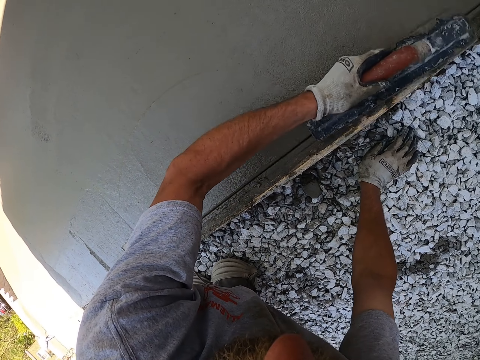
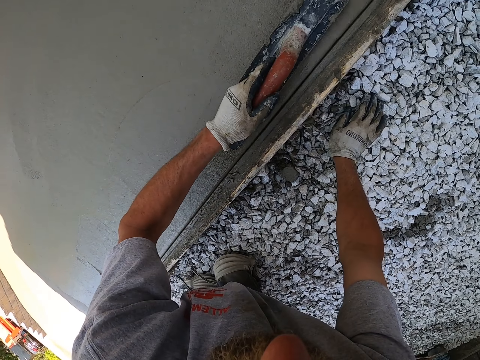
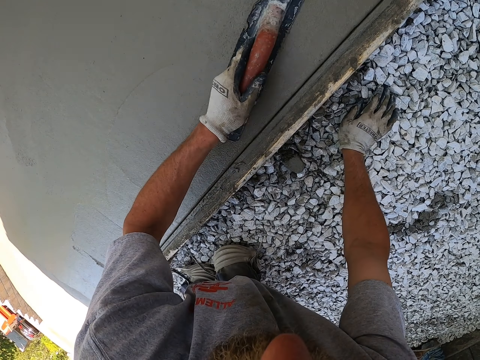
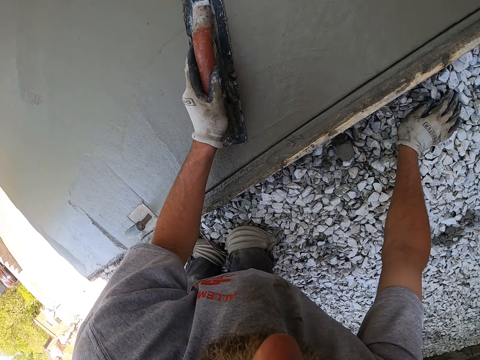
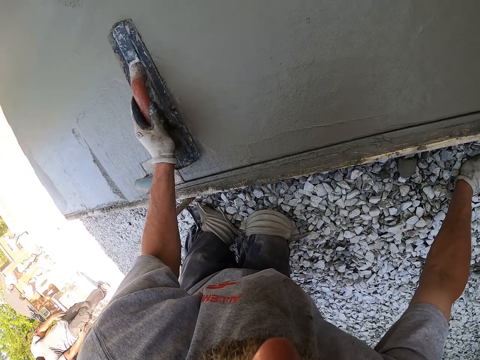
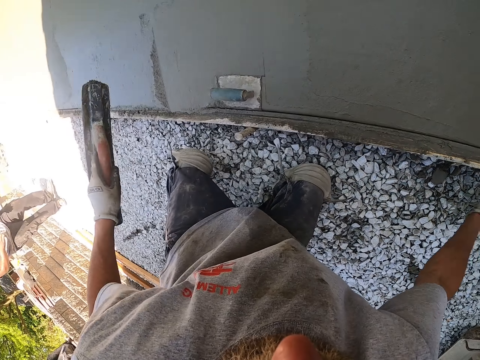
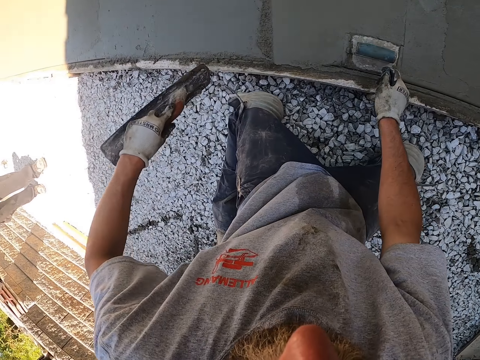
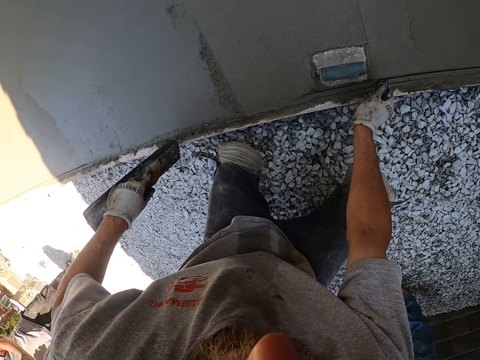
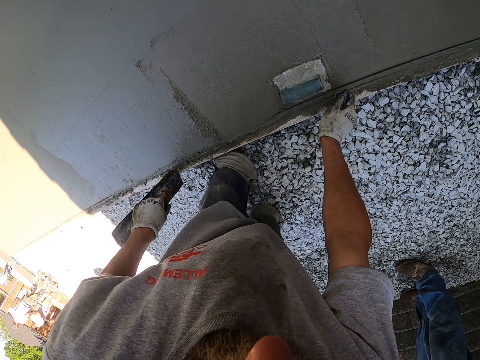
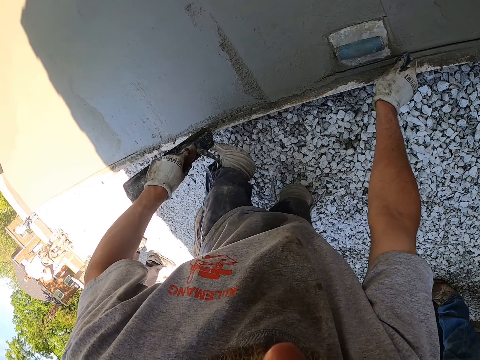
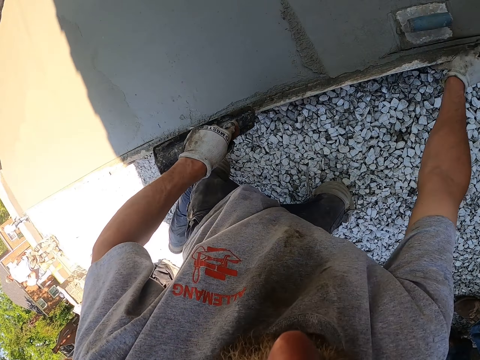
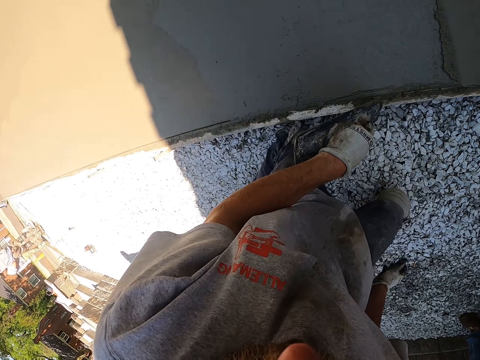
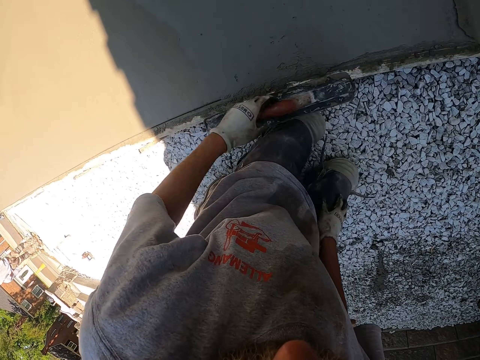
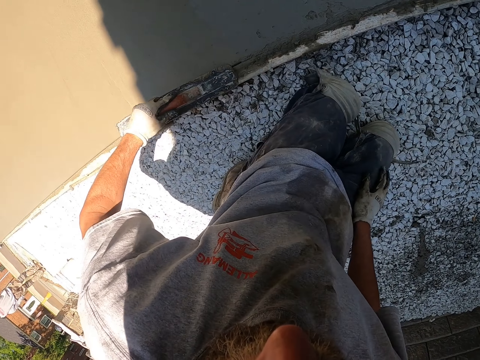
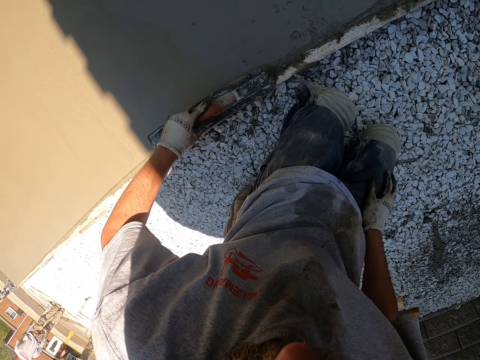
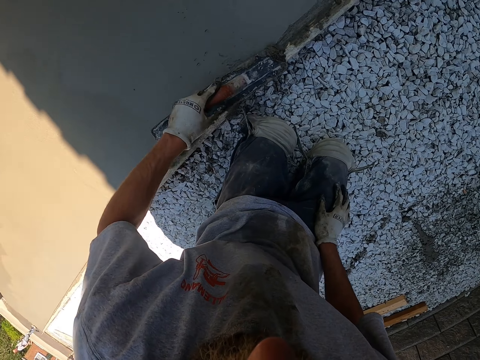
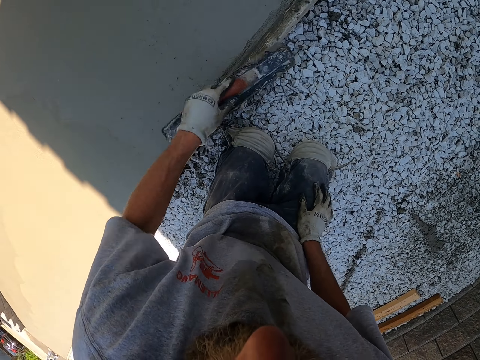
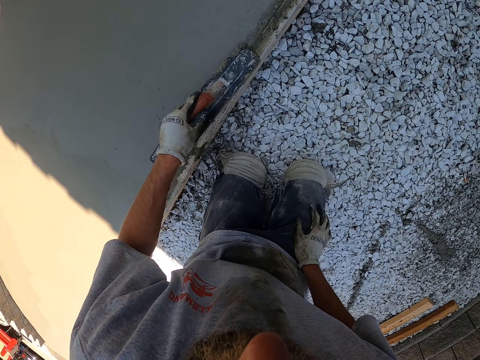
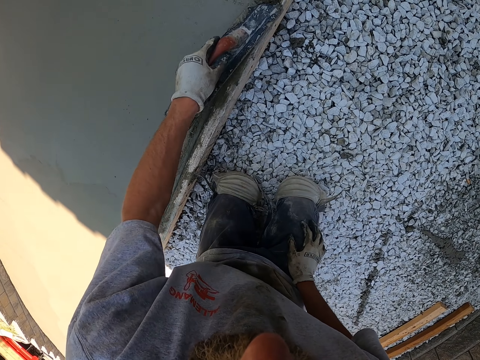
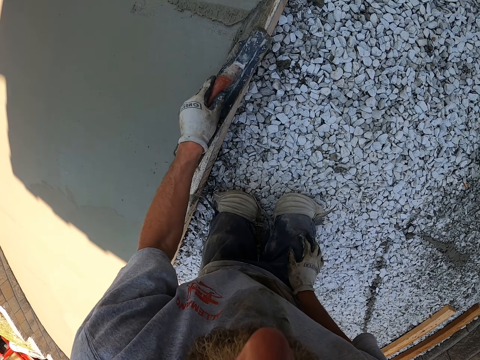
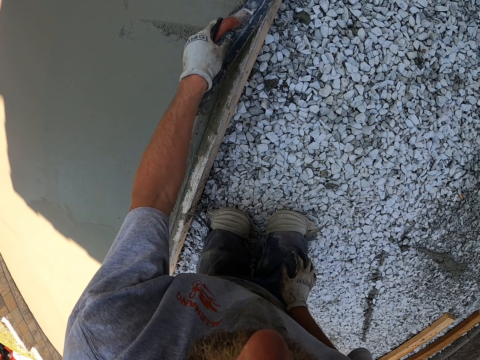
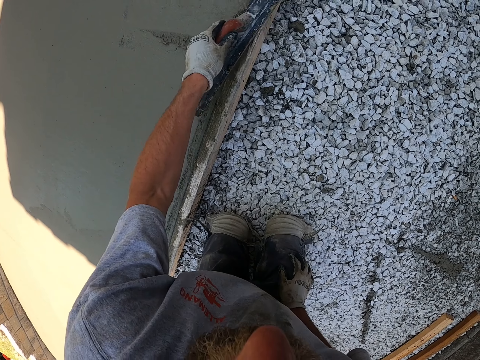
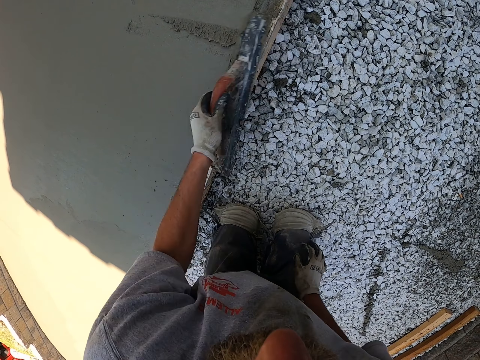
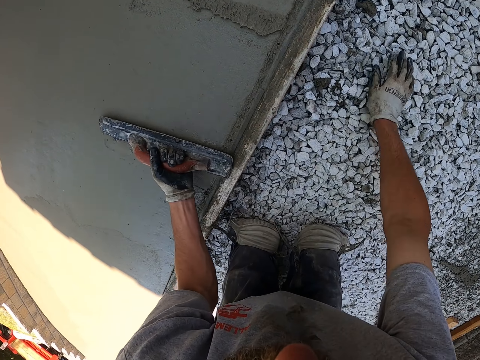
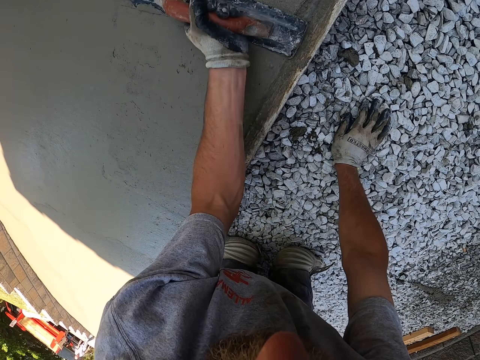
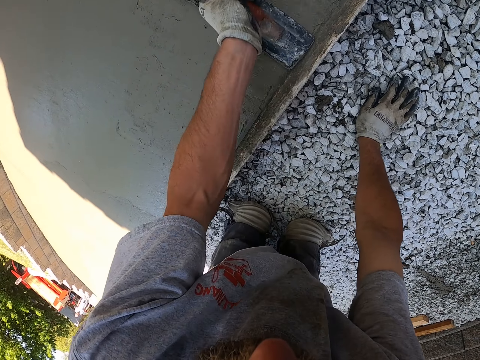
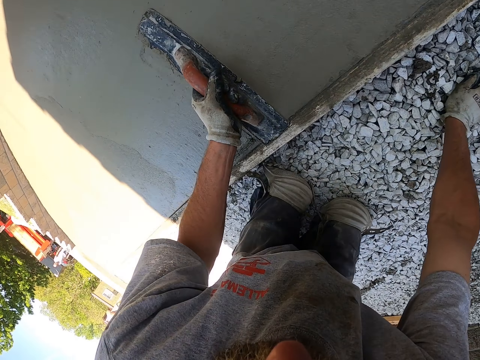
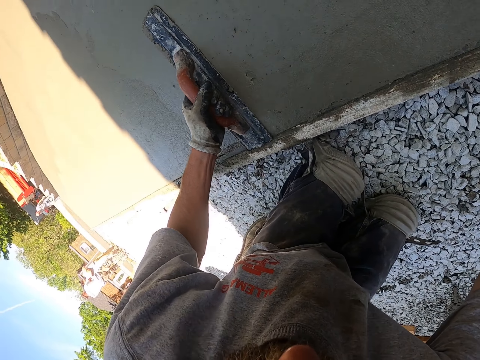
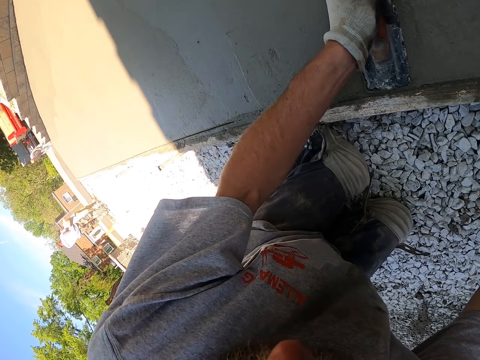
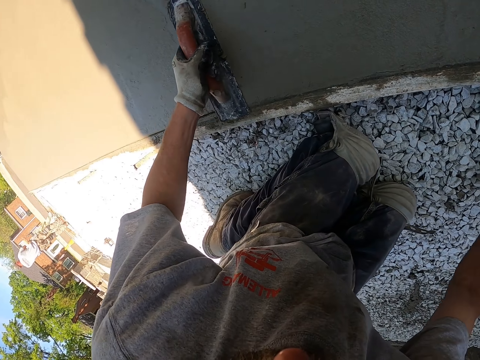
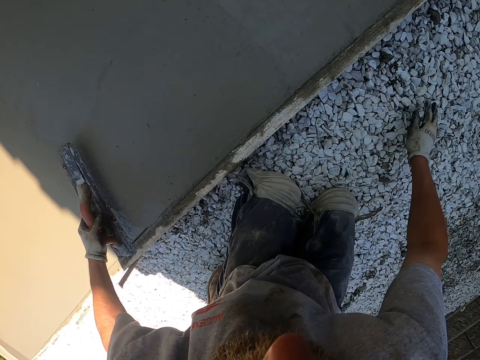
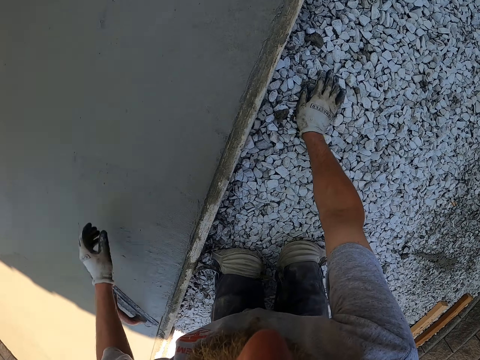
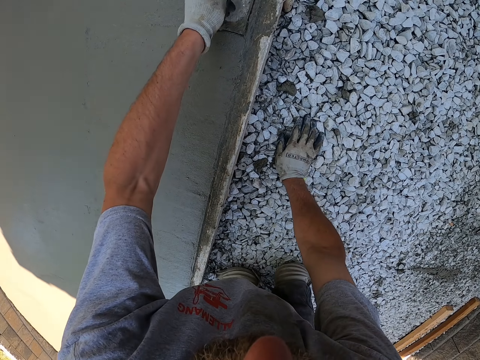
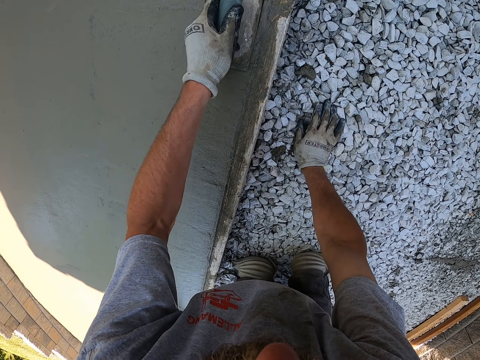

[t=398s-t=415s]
The camera wearer crawls along the floor. They smoothen the floor with a rectangular trowel. They lean down.

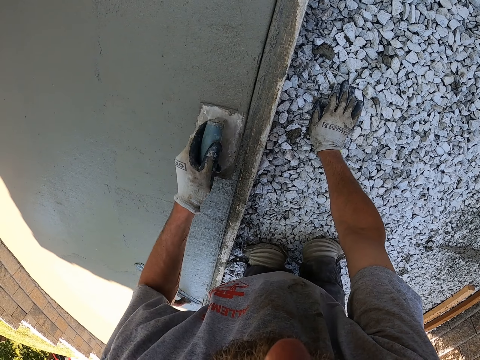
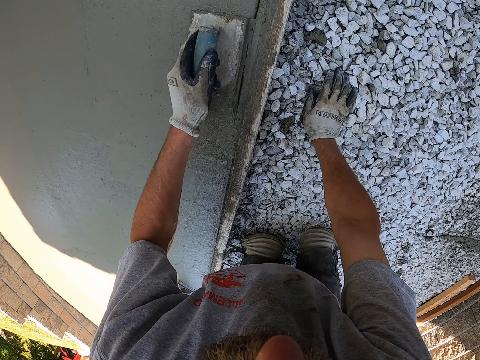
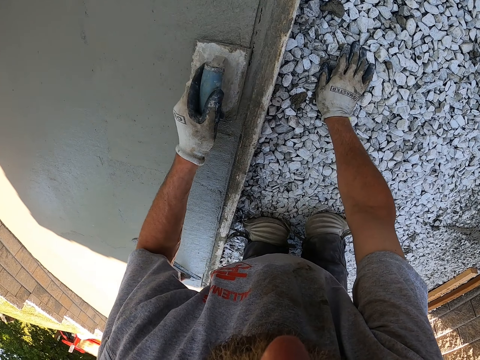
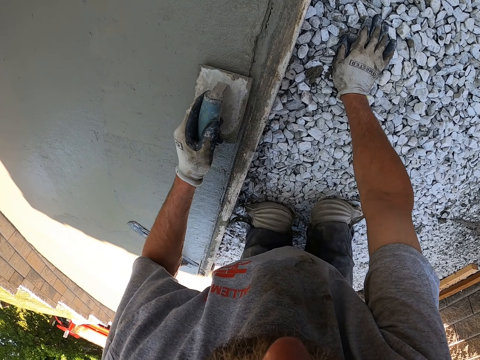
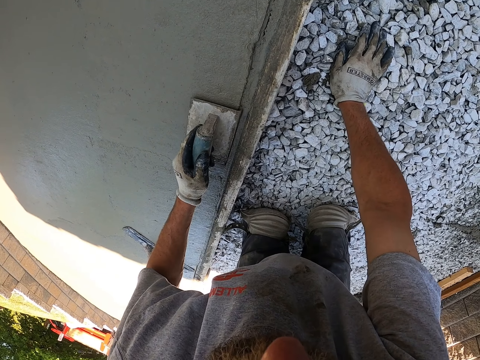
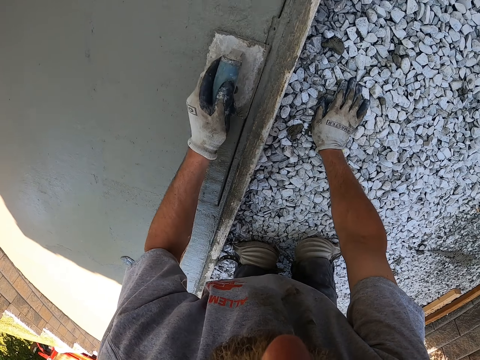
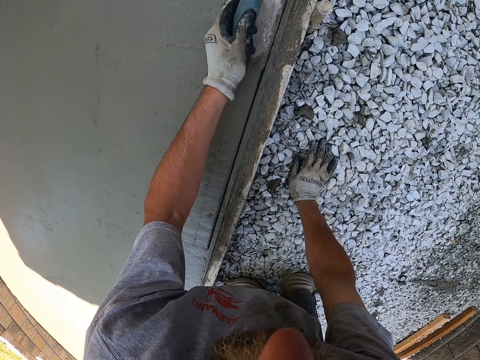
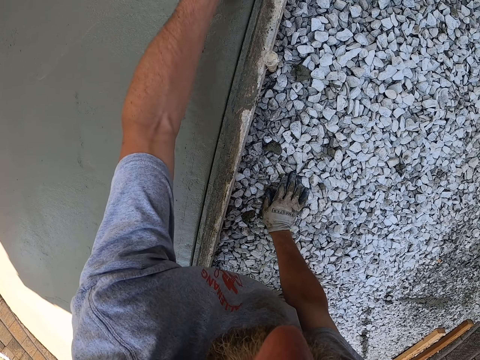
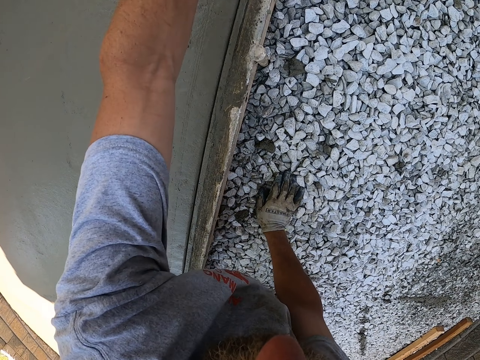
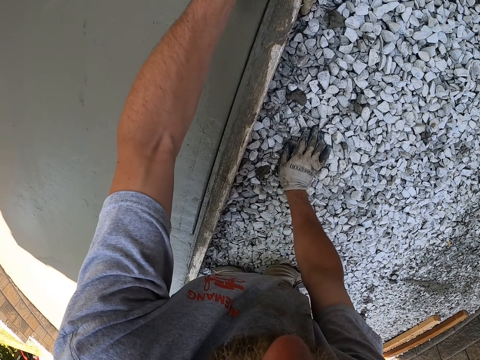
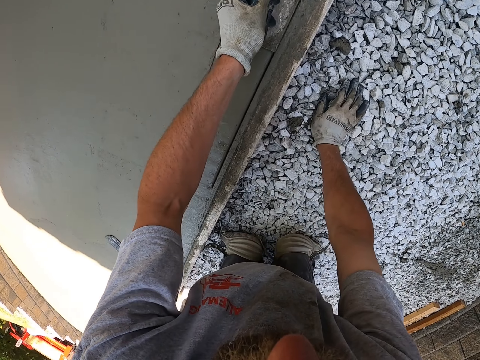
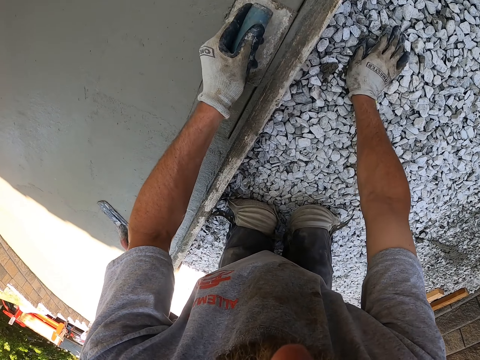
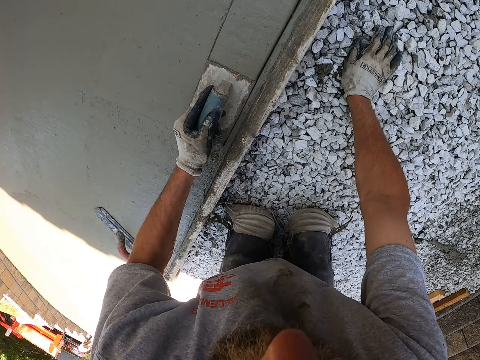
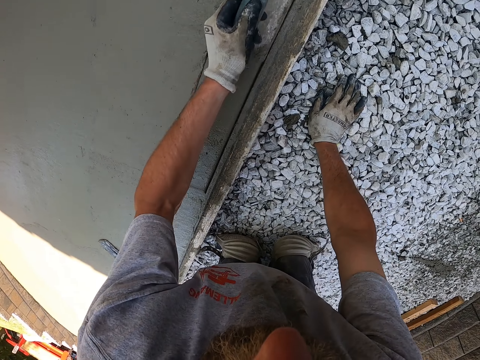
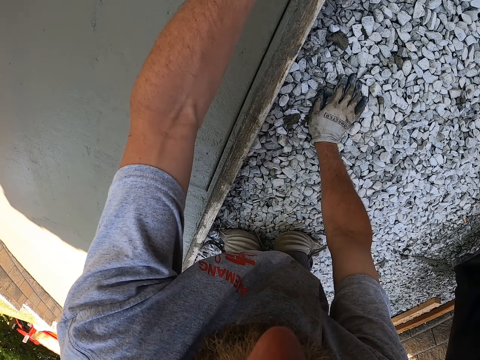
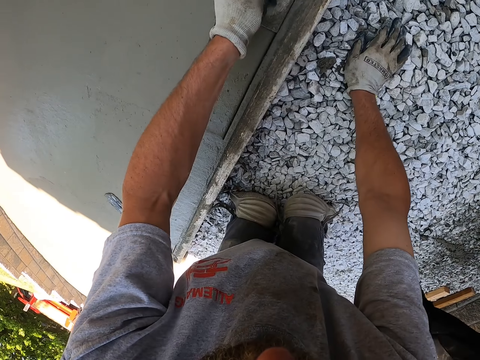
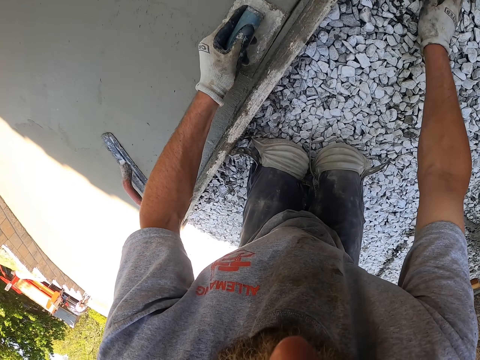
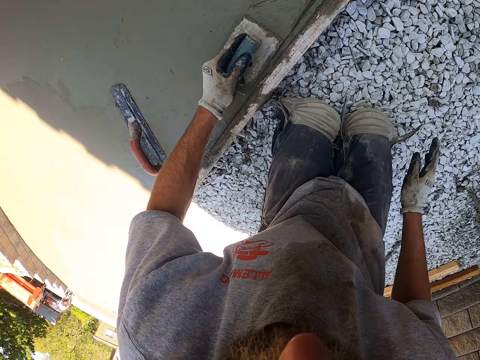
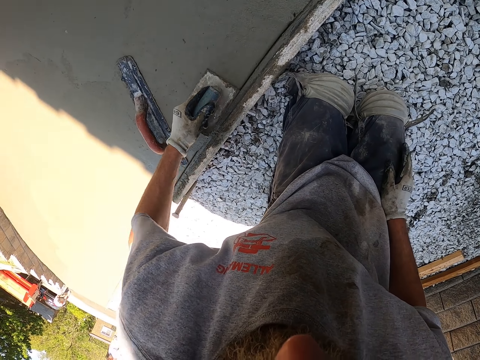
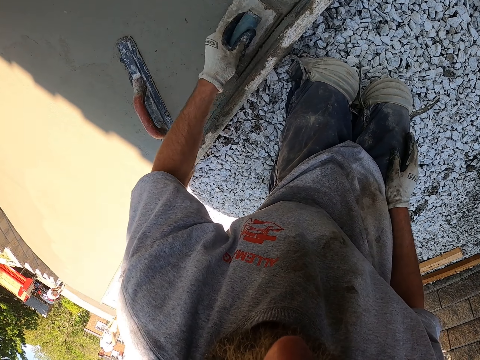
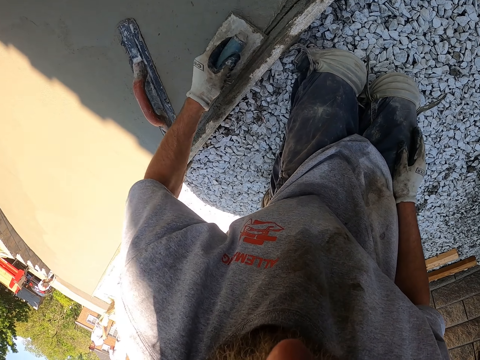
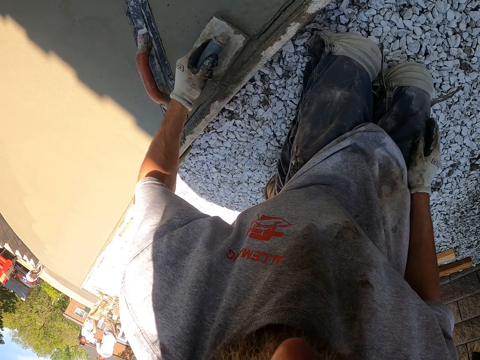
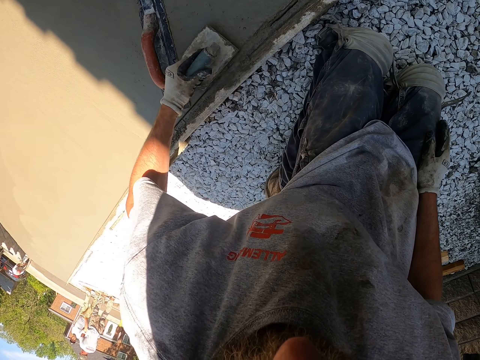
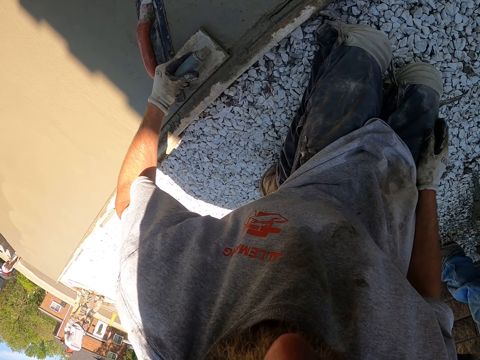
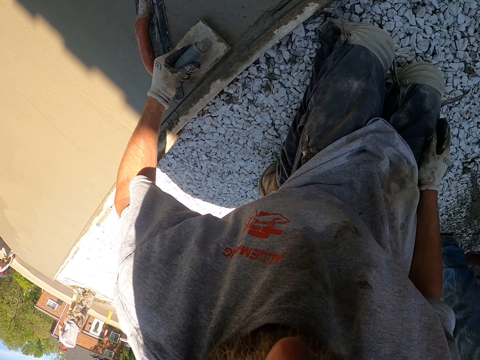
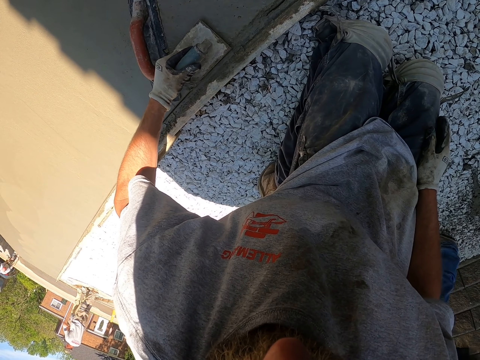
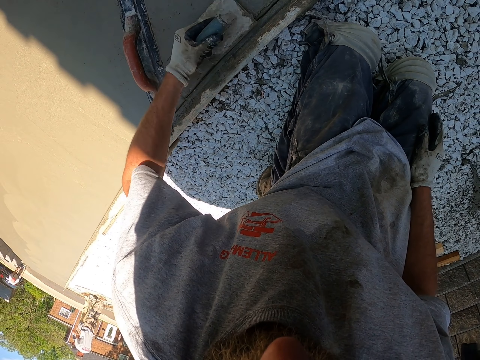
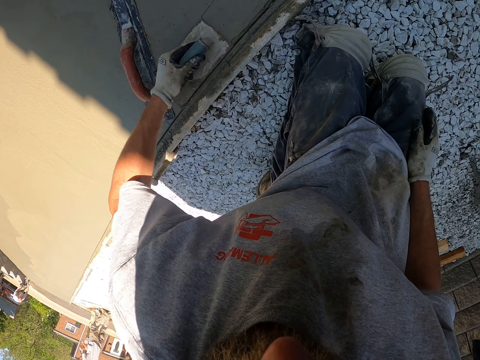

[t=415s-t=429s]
The camera wearer touches the trouser.
